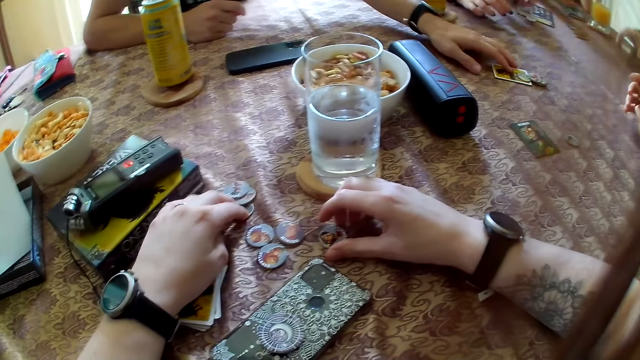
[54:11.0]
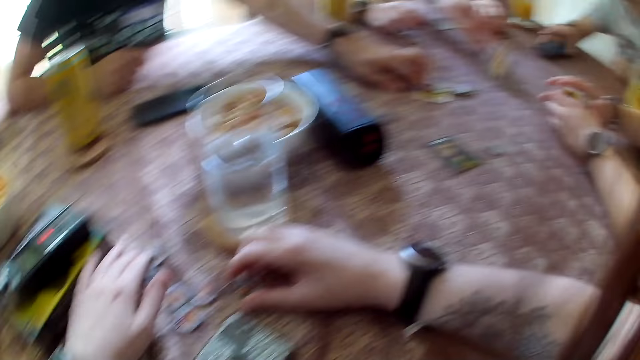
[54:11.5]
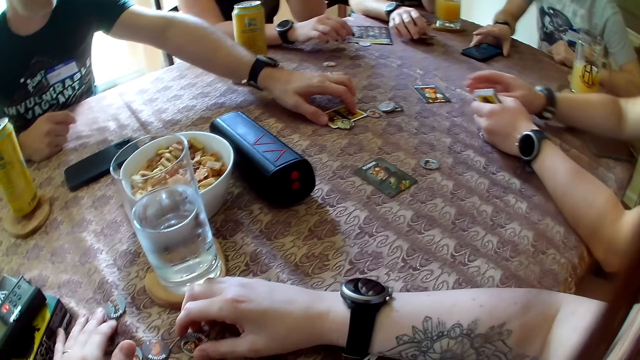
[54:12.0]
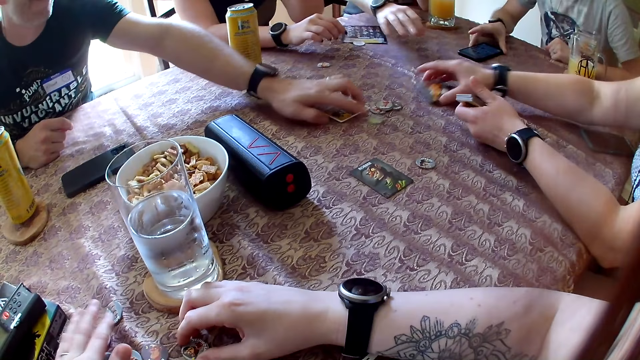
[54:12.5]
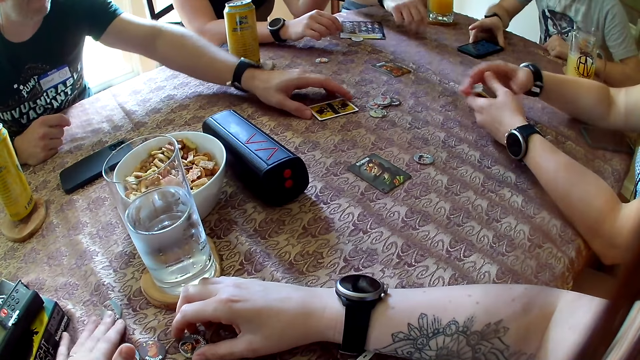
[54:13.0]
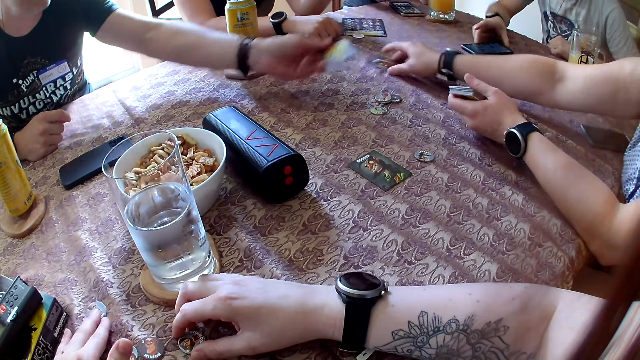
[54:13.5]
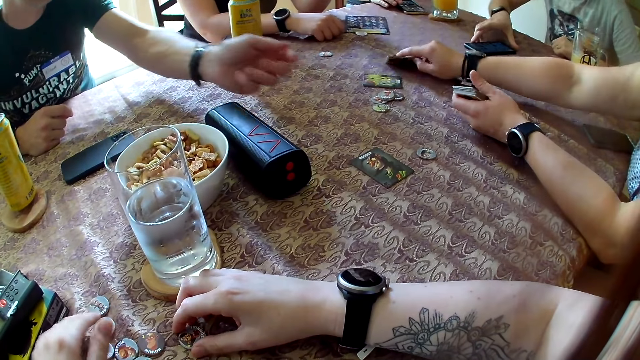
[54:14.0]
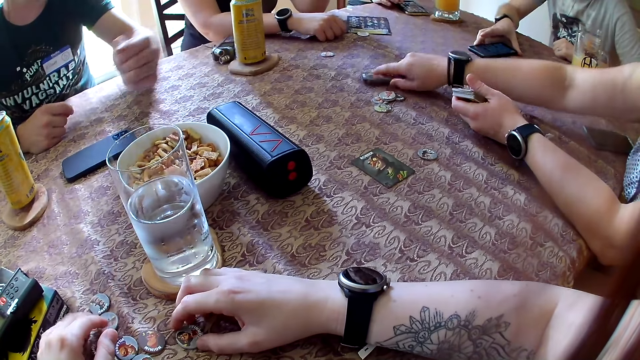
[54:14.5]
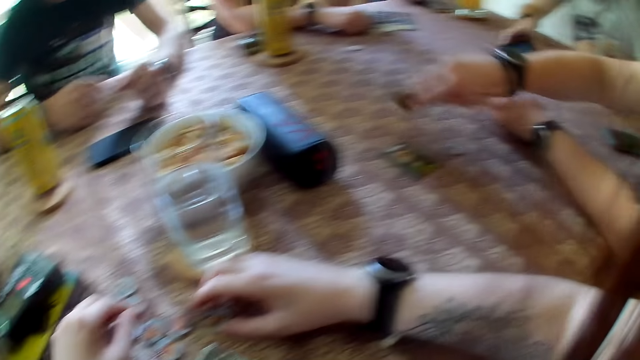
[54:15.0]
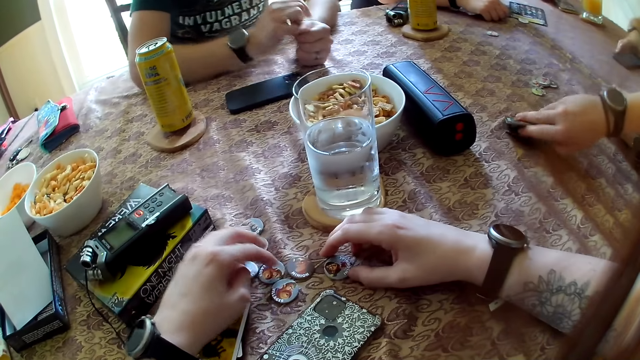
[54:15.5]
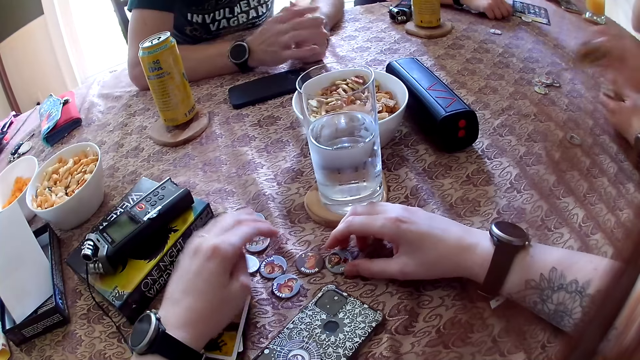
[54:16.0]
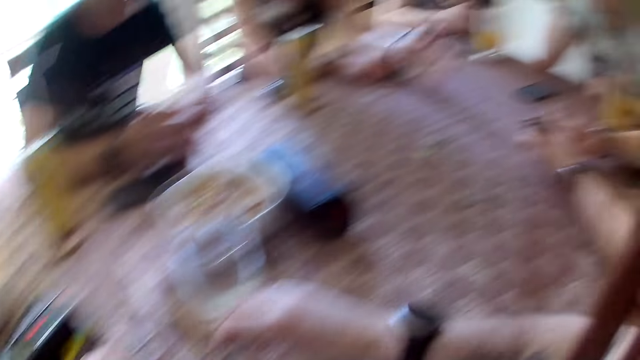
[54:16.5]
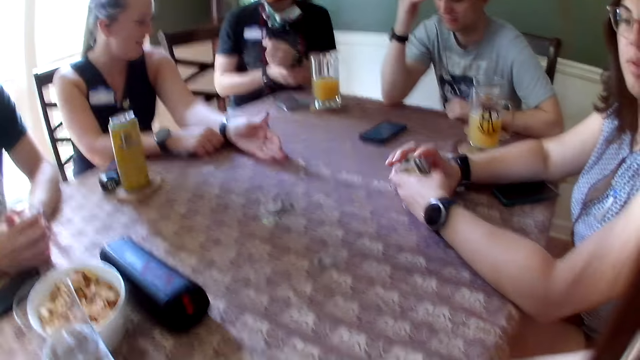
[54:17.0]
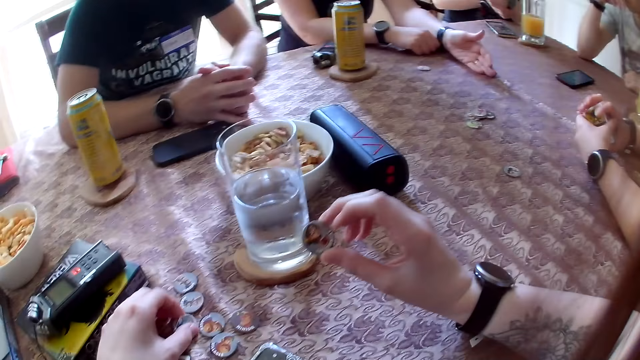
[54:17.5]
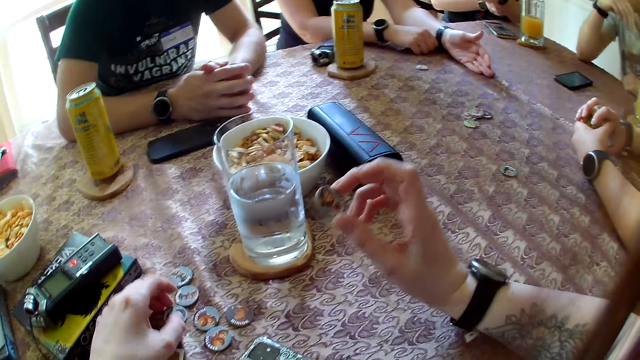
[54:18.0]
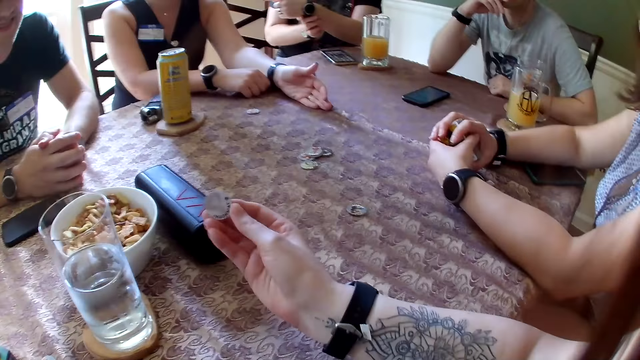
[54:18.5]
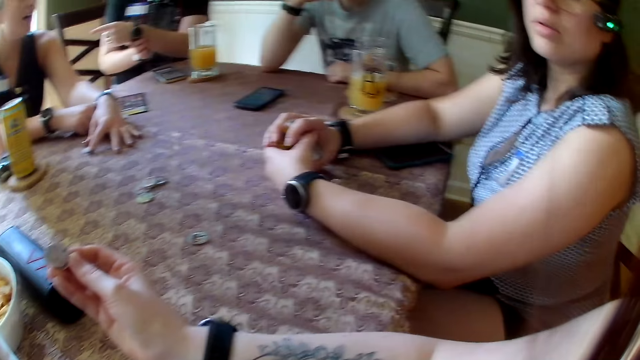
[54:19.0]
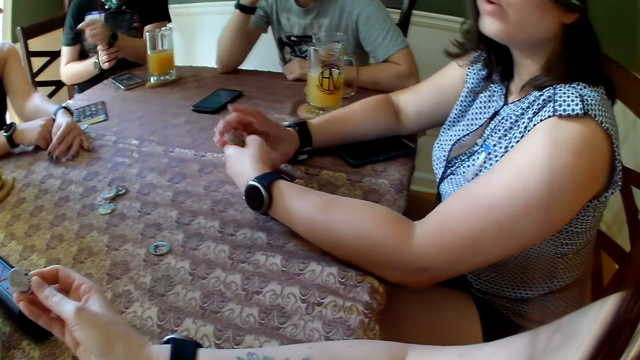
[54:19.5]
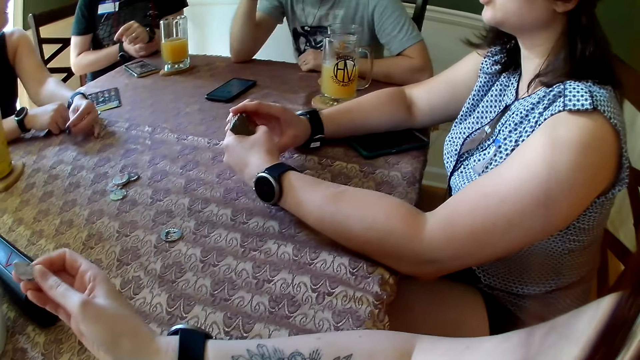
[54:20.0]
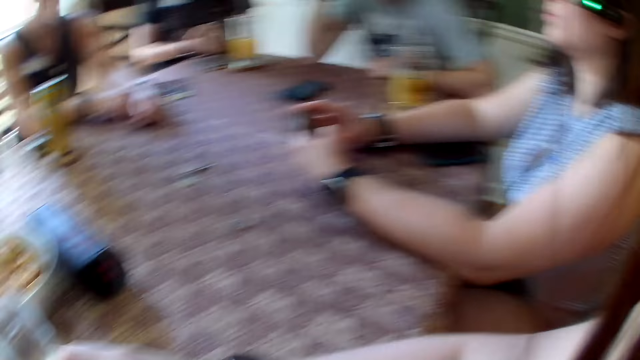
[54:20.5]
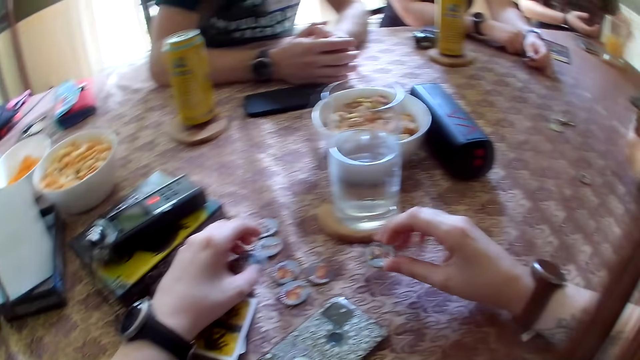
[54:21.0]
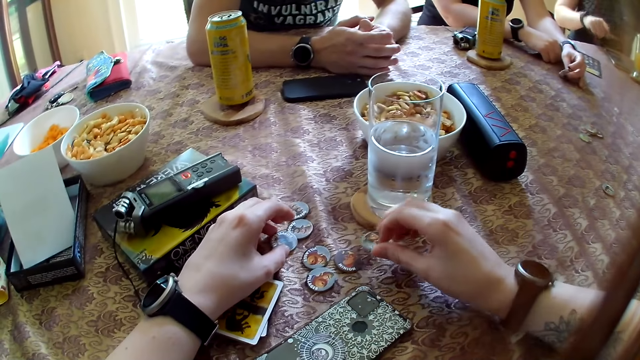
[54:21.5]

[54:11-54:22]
A woman passes the cards in her right hand to her left hand. Another woman picks up a card on the table with her left hand. A man puts his phone on the table. The other woman drops the card on the table with her left hand. Another man picks up a card on the table with his right hand. The first woman picks up the card on the table with her right hand and passes the card in her right hand to her left hand. A third man adjusts the card on the table with his left hand. The second man drops the card on the table. The third man picks up the card with his left hand. The first woman picks up the card on the table with her right hand. The third man drops the card on the table. The first woman picks up the card on the table with her right hand. She picks up the card again. The camera wearer converses with the group of people. The first woman passes the card in her right hand to her left hand. The second man adjusts the watch on his left wrist with his right hand. The first woman shuffles the cards in her hands. The camera wearer picks up a token with her right hand. The second man converses with the other woman and points his left hand at the other woman. The camera wearer displays the tokens on the table. The other woman converses with the second man and picks up a token on the table with her left hand. The first woman converses with the camera wearer. The camera wearer puts the token in her right hand on the table.

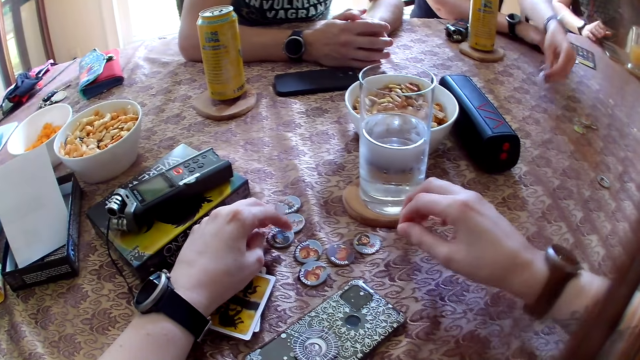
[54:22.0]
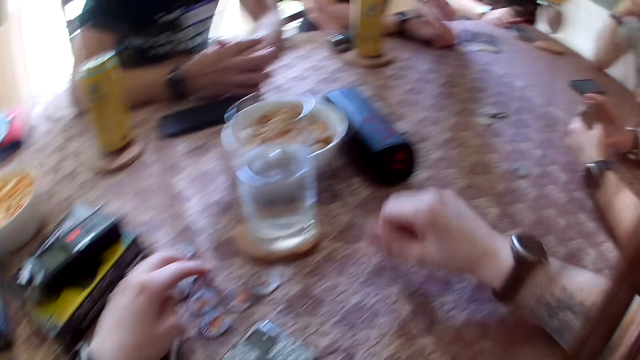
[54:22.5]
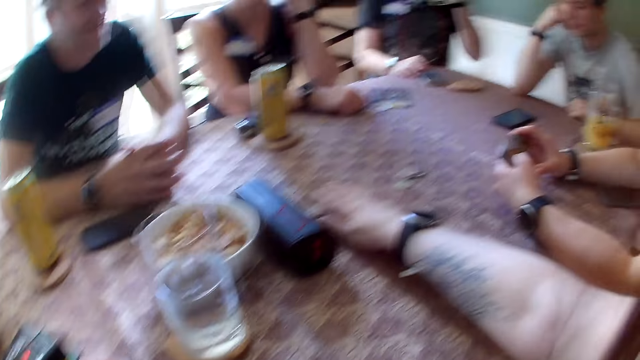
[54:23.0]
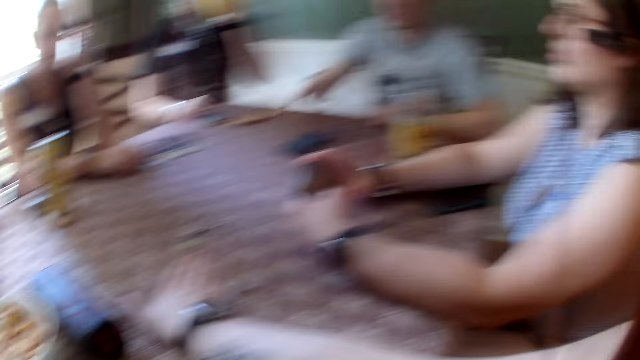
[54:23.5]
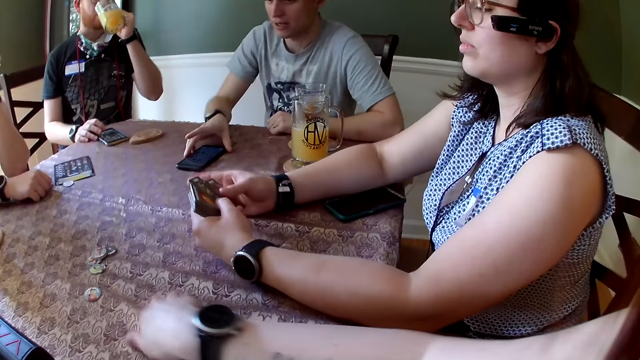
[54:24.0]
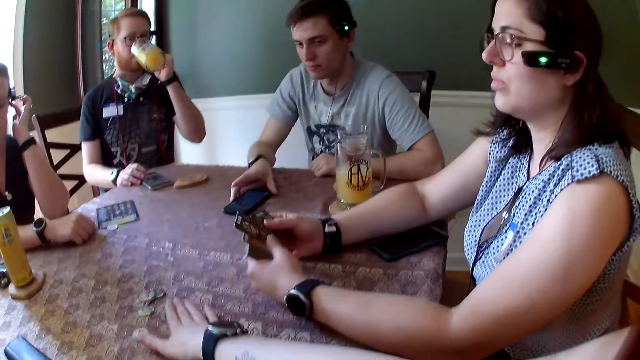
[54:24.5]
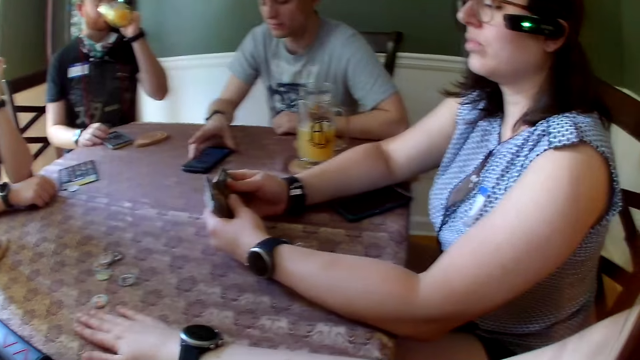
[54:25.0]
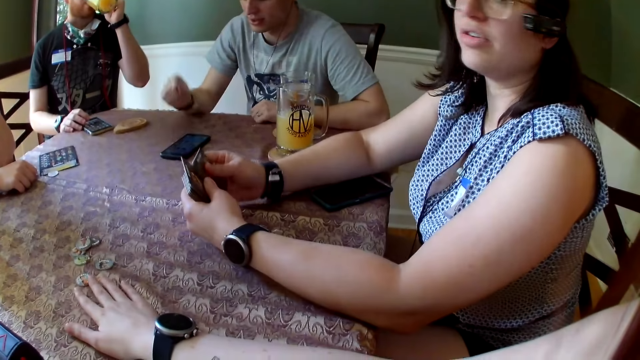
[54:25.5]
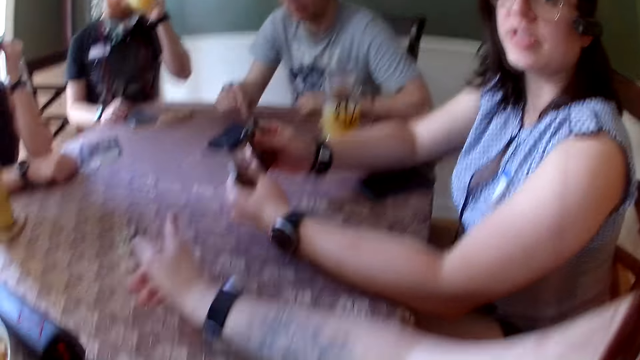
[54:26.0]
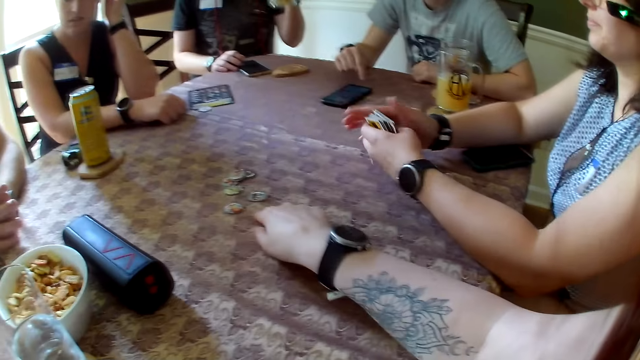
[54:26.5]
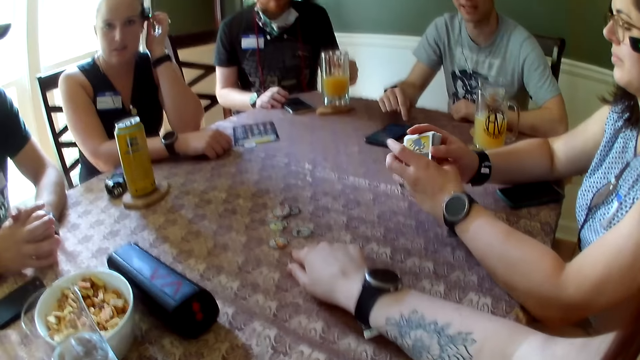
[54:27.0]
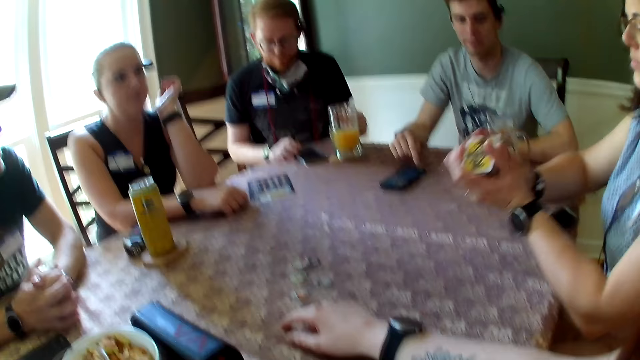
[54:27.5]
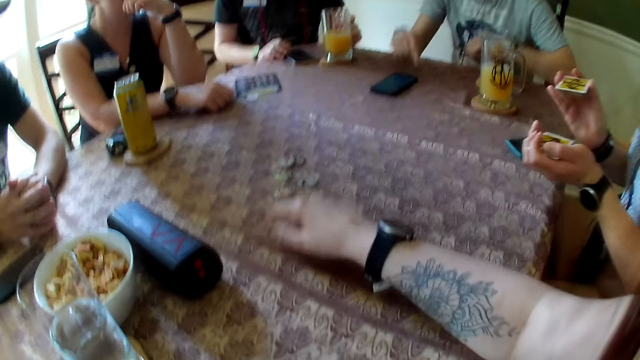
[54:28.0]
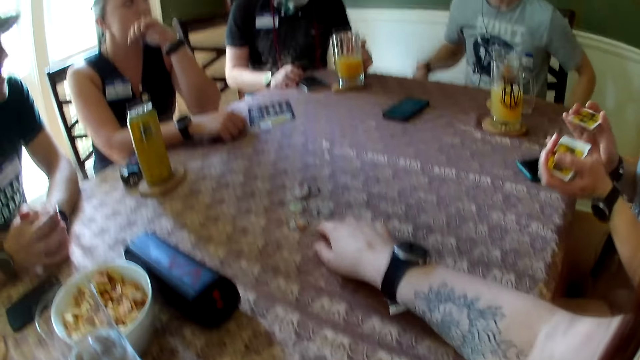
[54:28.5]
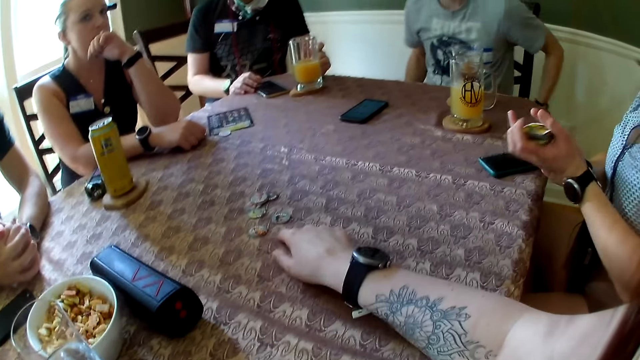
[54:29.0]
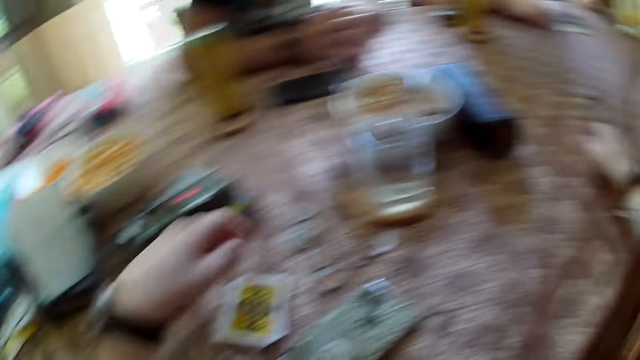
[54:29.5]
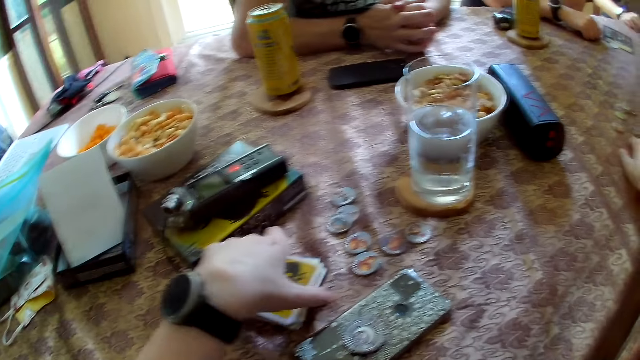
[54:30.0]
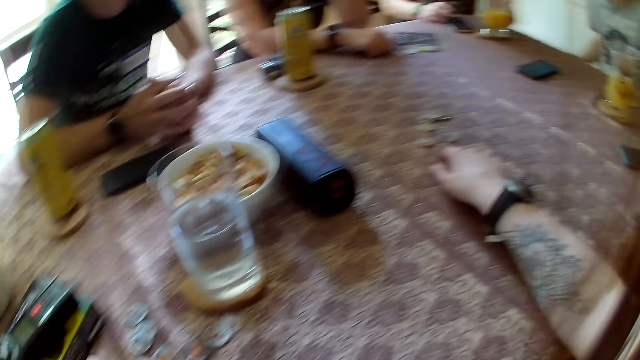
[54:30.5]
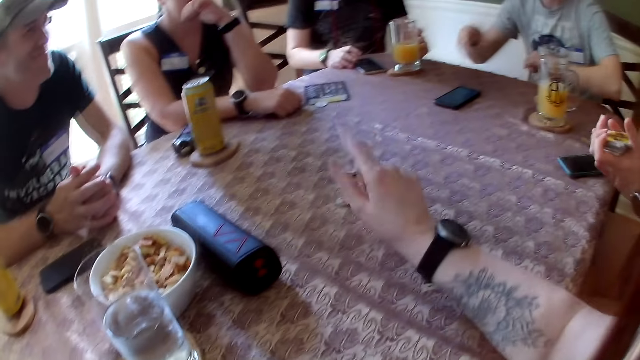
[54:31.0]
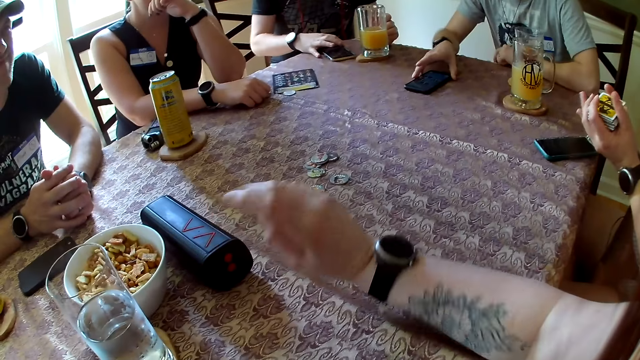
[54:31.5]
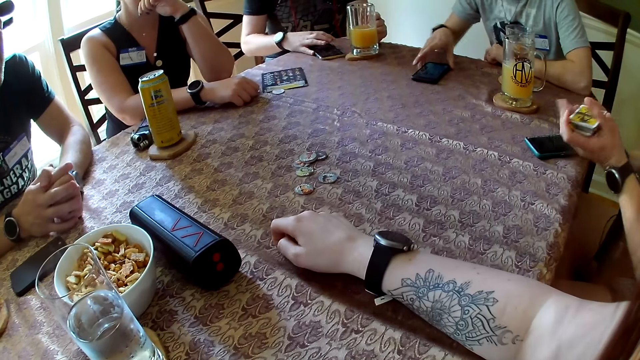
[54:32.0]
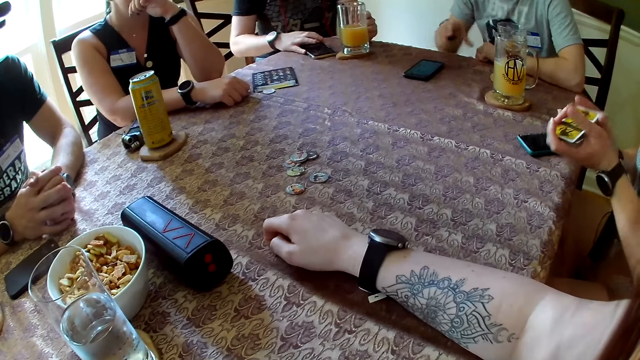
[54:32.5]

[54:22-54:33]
A man picks up a cup of juice on a coaster on the table with his left hand. A woman drops the token on the table. The man drinks from the cup in his left hand. The camera wearer adjusts some tokens on the table with her right hand. She points at the tokens on the table. Another man converses with the camera wearer. The other man checks the phone on the table with his right hand. Another woman converses with the camera wearer. The camera wearer gesticulates with her right hand. The first man lowers the cup of juice in his left hand on the coaster on the table. The other woman shuffles the cards in her hands. The other man adjusts the chair. The camera wearer holds the cards on the table with her left hand. She converses with the group of people and gesticulates with her right hand. The first man adjusts the phone on the table with his right hand. The other man adjusts the phone on the table with his right hand.
